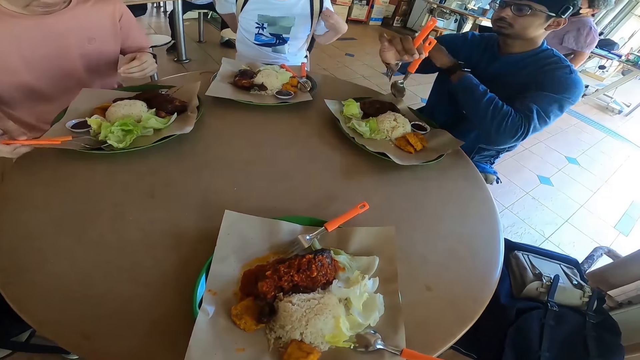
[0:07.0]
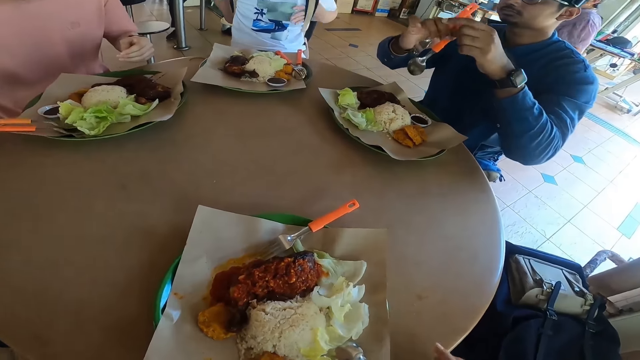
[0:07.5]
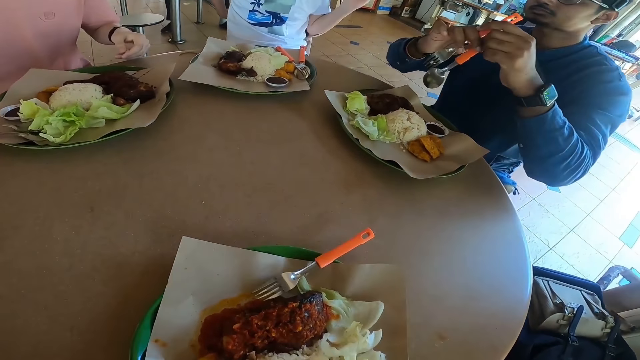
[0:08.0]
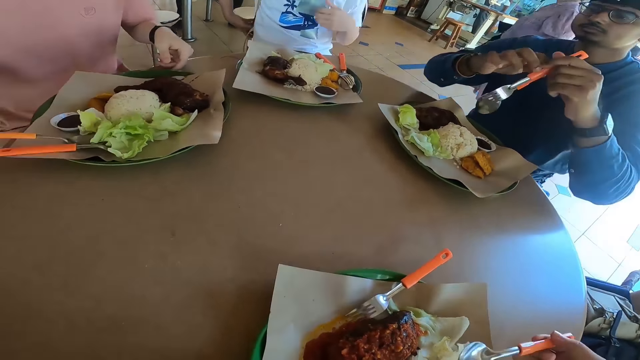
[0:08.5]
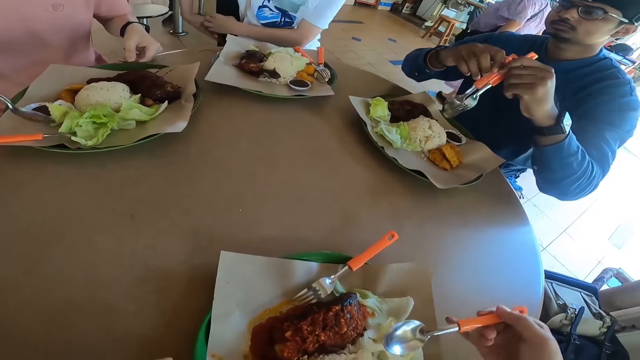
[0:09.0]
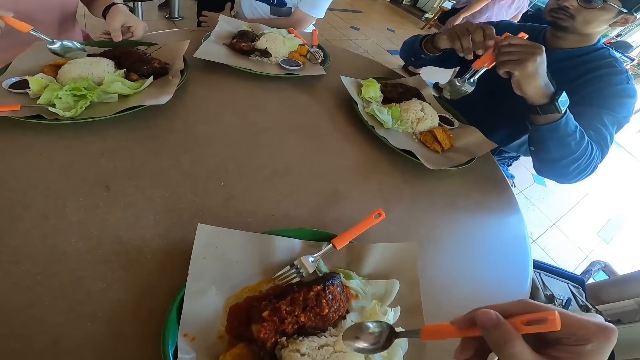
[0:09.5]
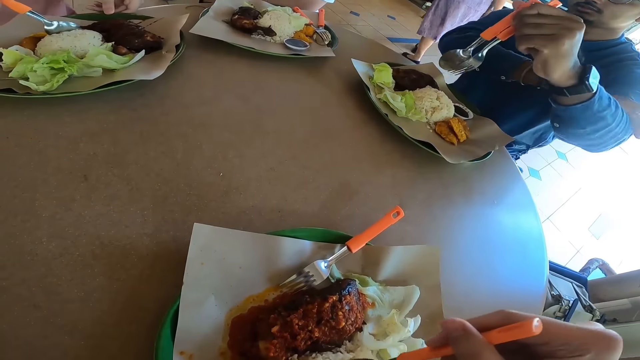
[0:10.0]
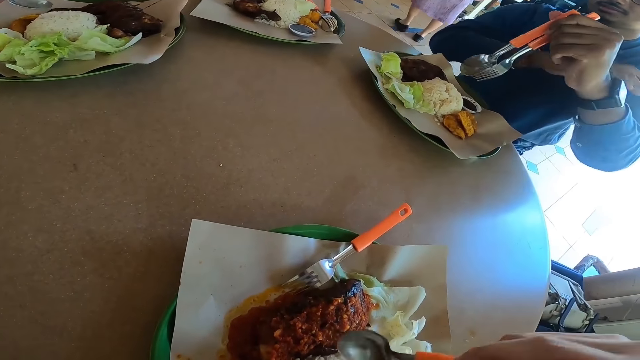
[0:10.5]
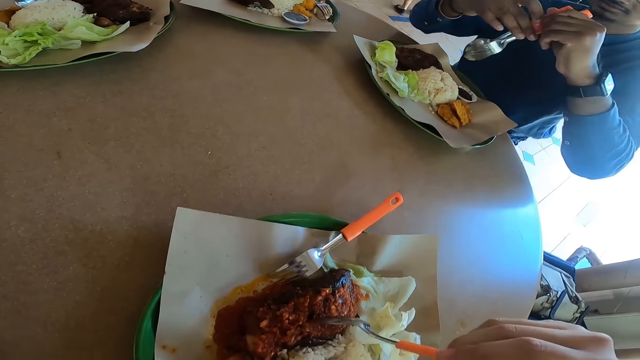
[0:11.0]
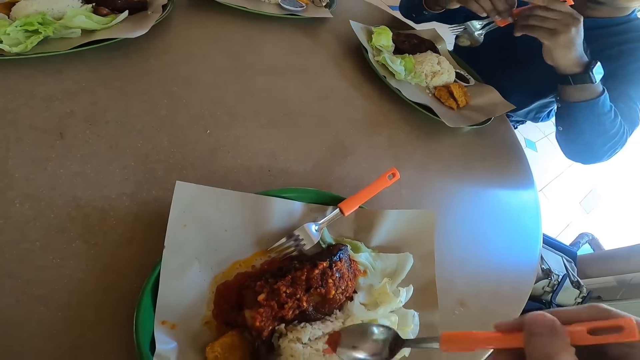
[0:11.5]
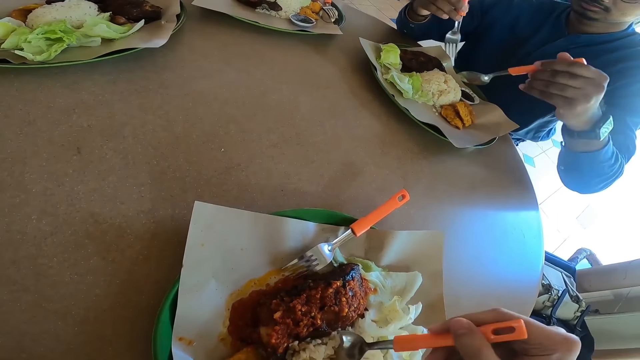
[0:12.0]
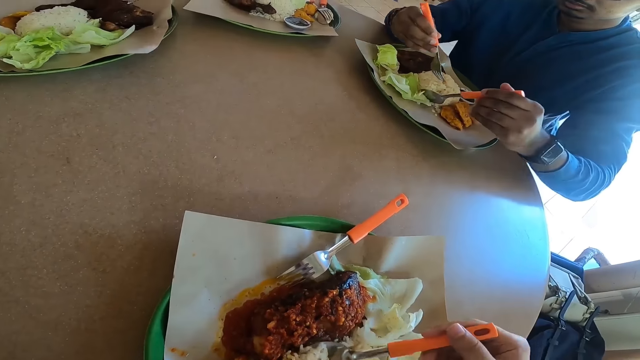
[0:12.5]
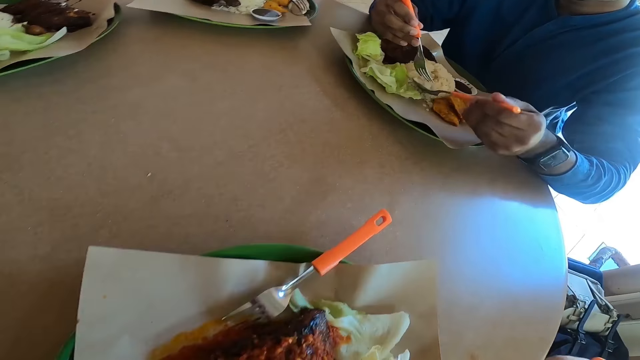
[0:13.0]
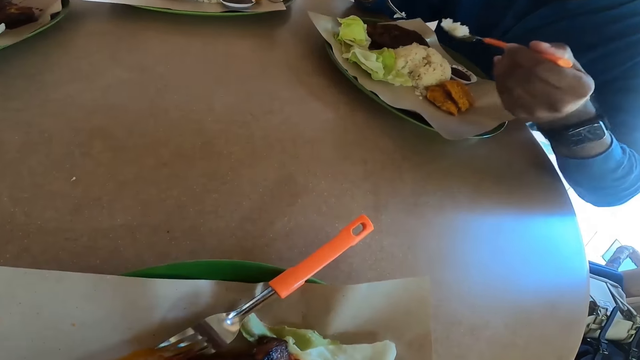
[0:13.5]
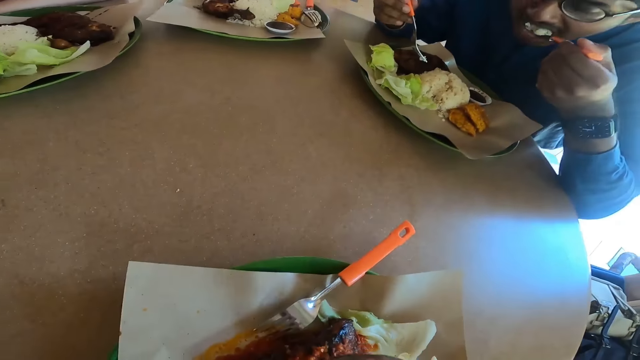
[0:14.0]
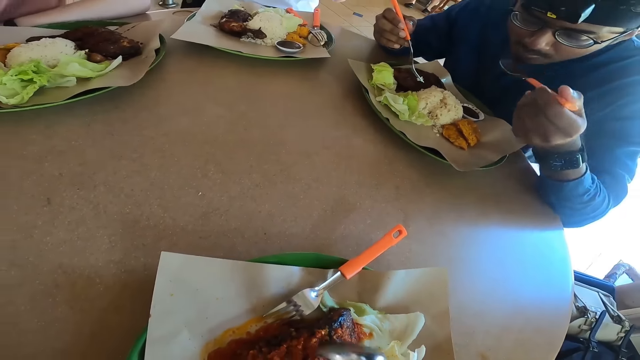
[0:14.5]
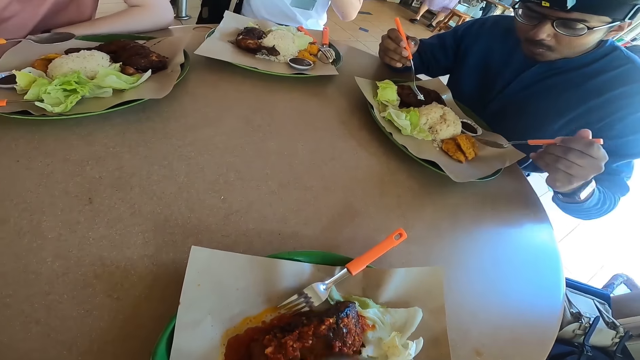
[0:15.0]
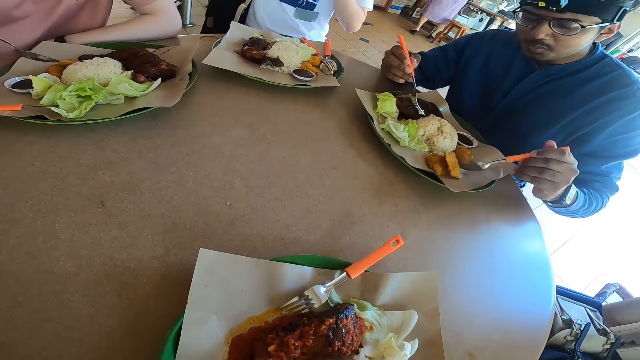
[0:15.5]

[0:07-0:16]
The camera wearer, a man and another man prepare to eat. A man eats the food. Another man eats the food. A third man eats the food. The camera wearer eats the food.

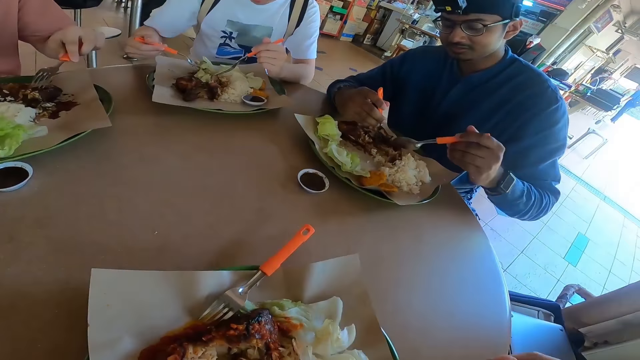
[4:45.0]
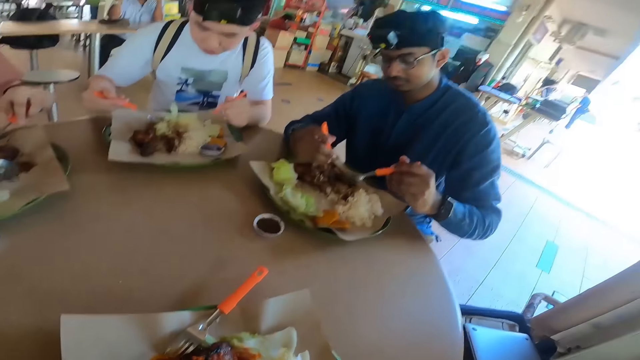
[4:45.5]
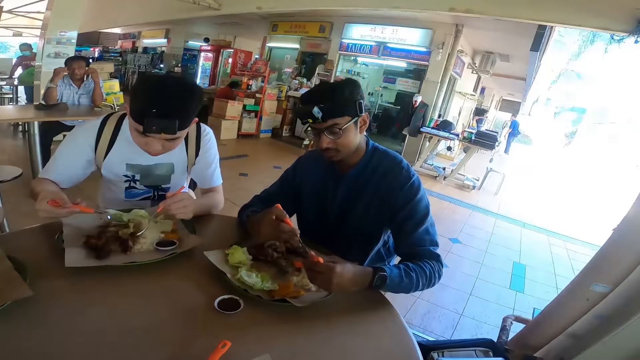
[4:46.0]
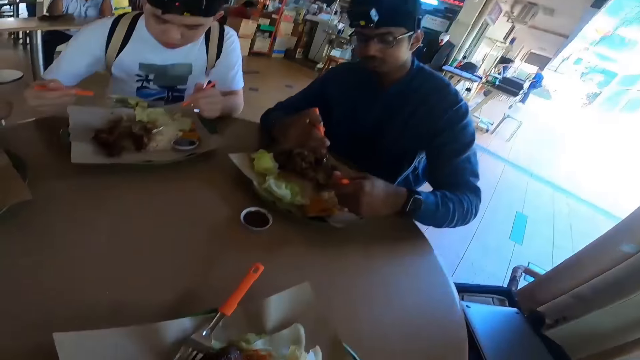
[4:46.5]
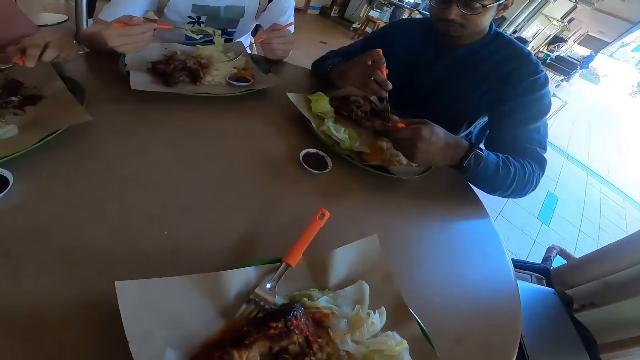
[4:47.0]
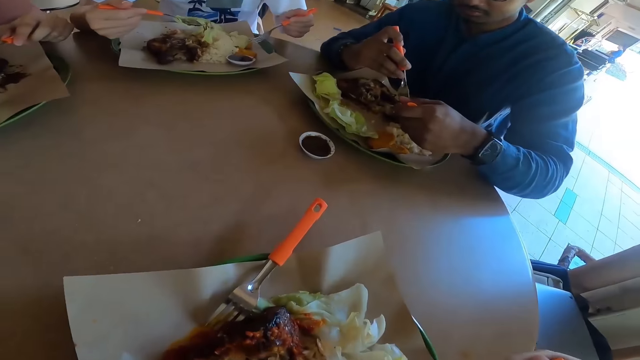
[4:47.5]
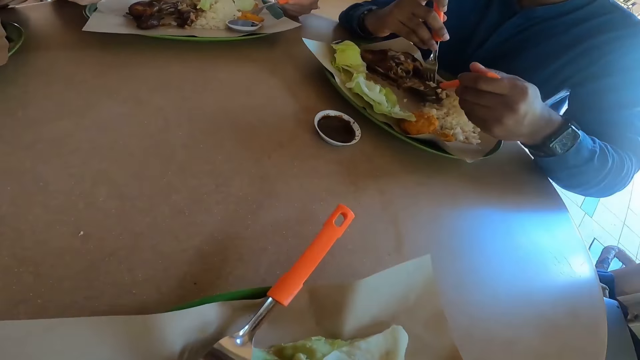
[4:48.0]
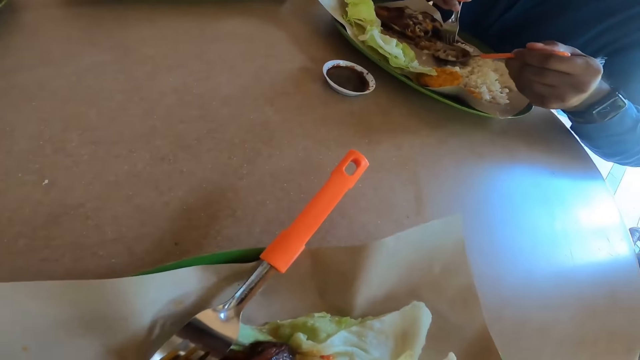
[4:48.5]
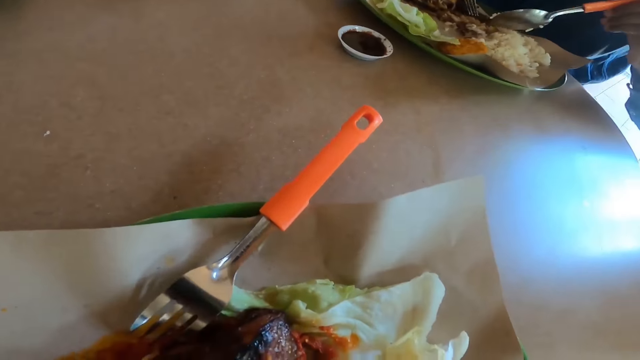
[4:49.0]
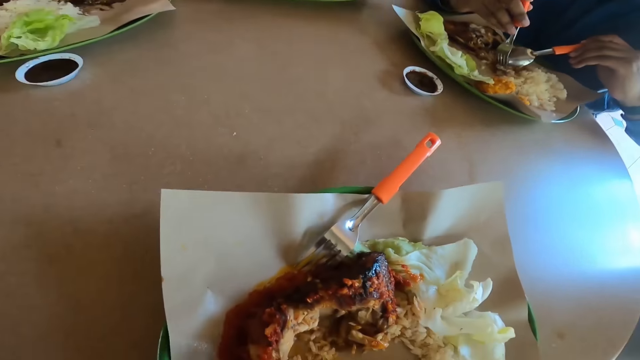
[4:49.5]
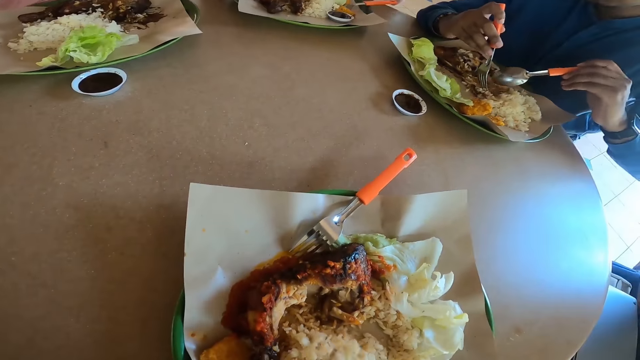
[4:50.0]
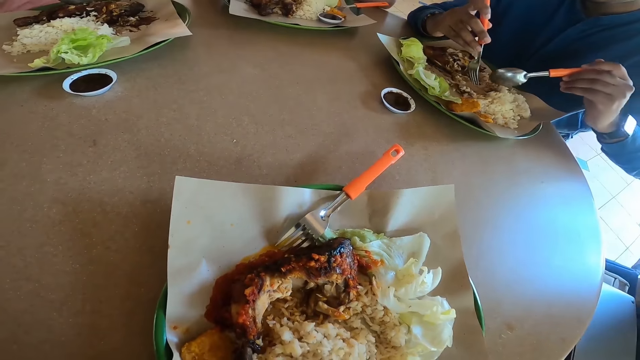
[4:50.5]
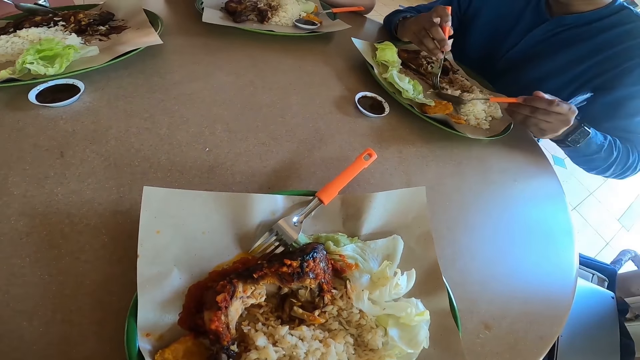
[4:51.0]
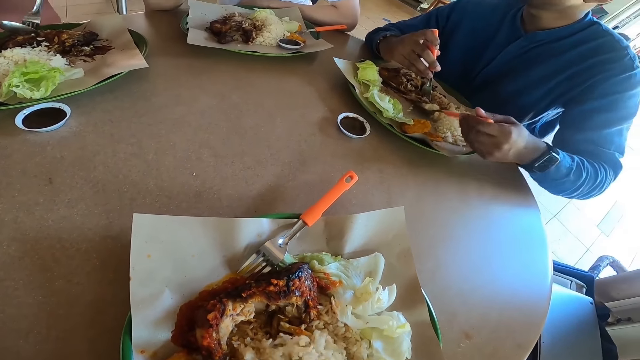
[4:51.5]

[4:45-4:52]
The camera wearer is eating.

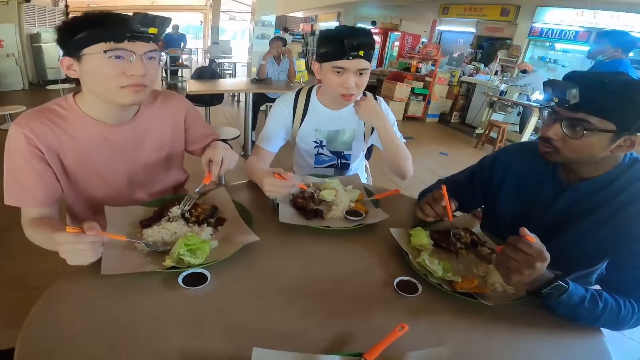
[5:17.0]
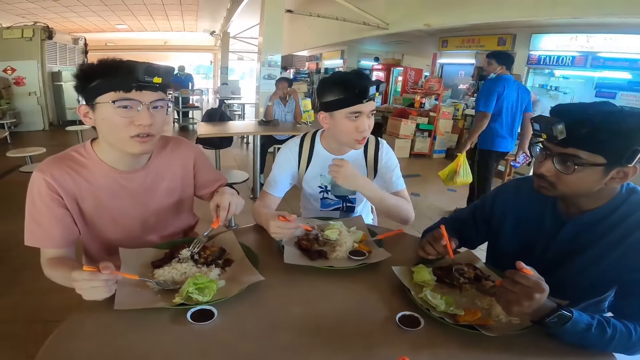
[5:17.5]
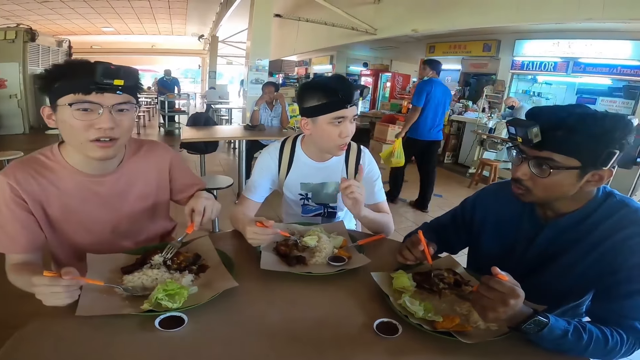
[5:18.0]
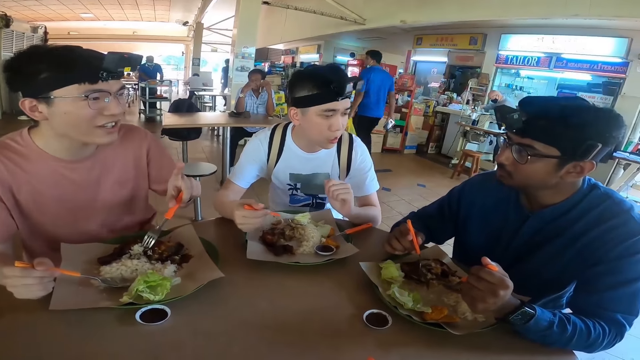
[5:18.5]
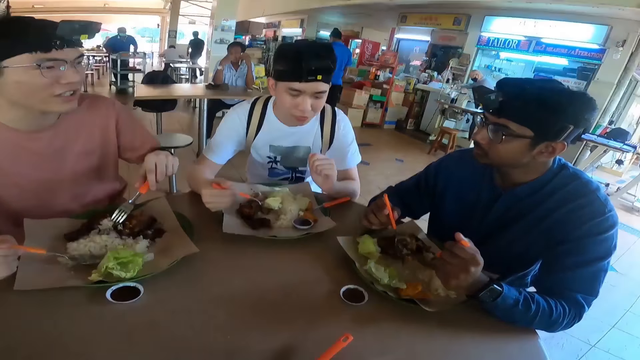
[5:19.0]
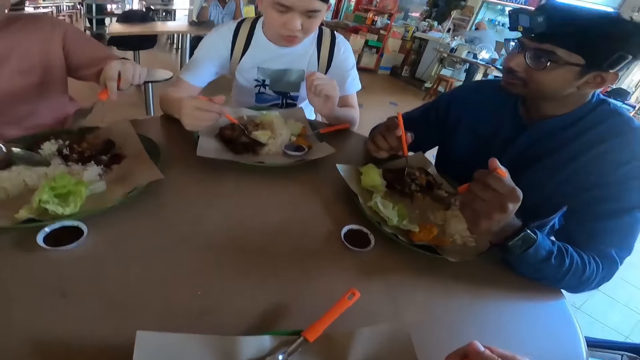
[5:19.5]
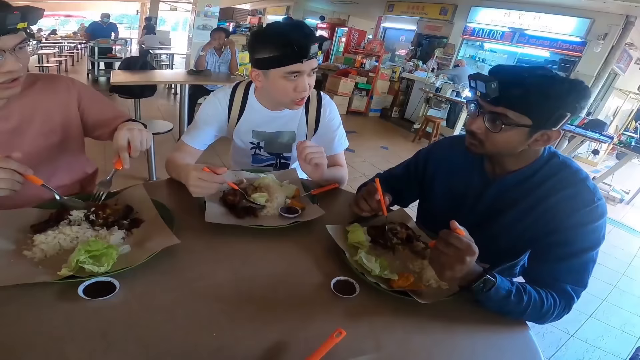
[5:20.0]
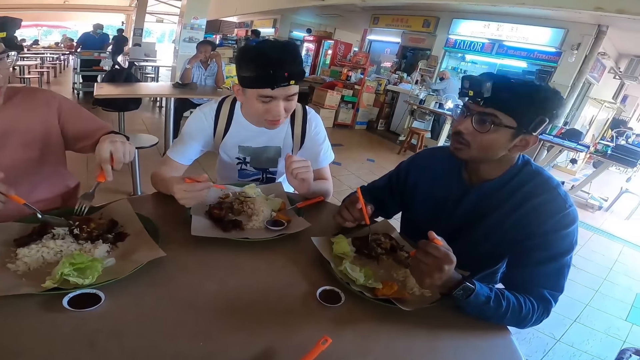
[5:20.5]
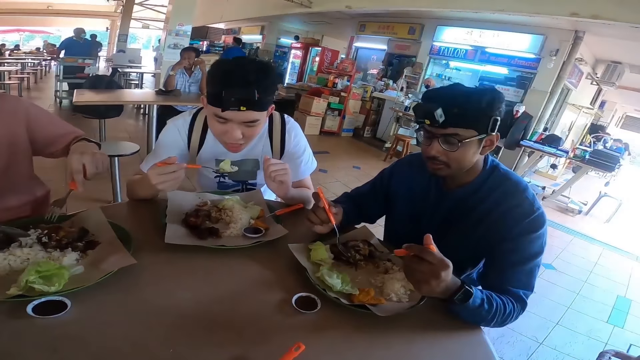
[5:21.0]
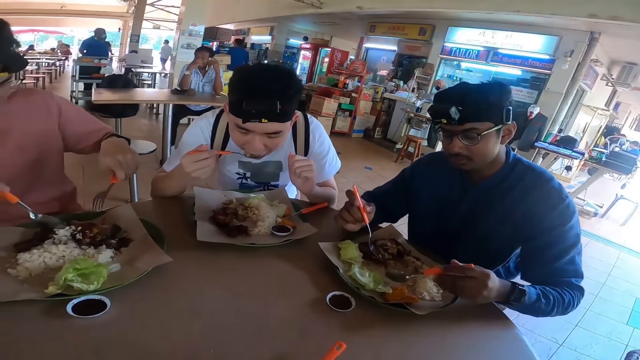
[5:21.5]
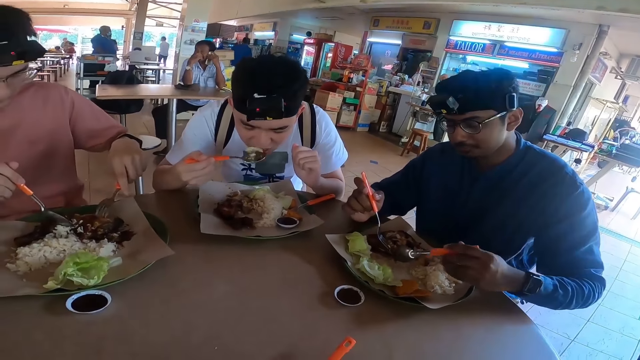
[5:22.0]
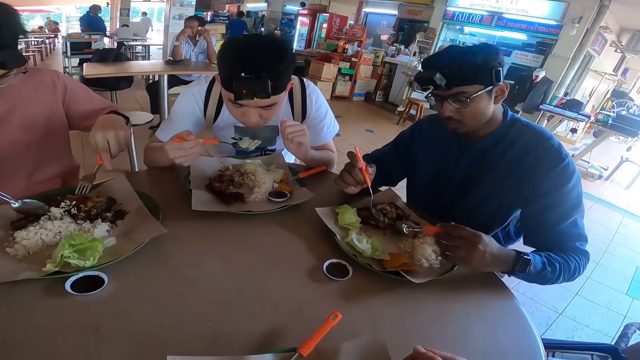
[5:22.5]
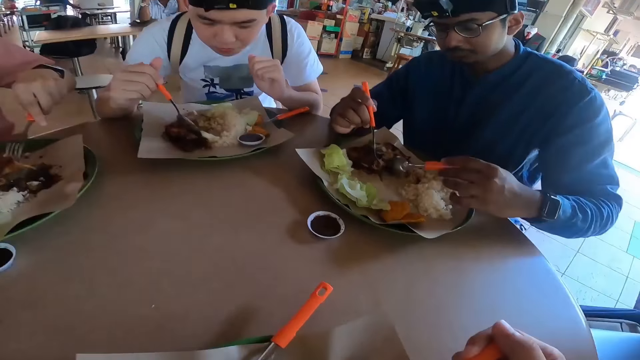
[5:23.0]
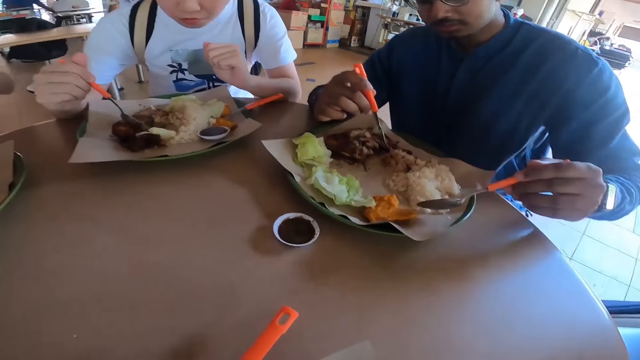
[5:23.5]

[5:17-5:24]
The camera wearer is turning around.
